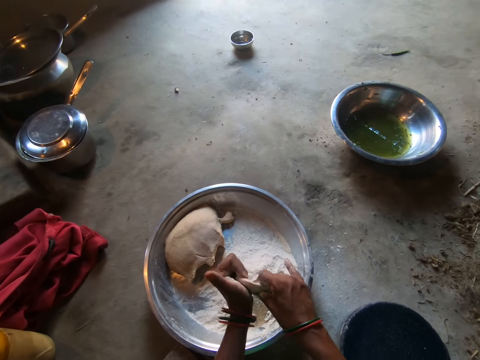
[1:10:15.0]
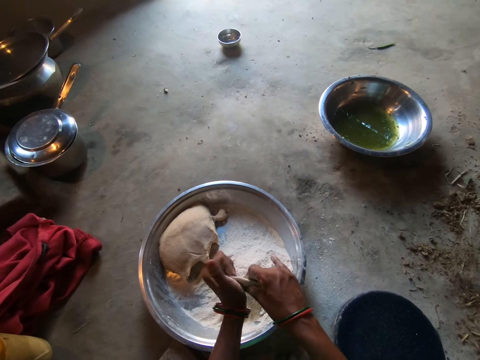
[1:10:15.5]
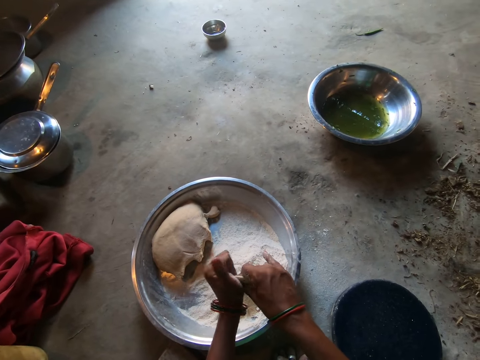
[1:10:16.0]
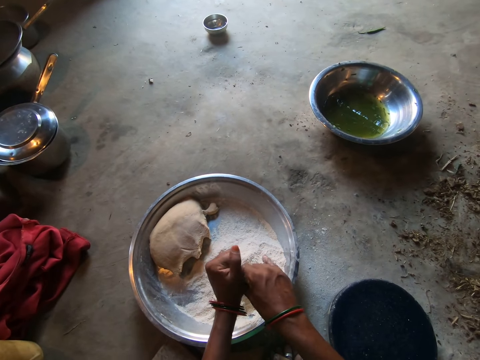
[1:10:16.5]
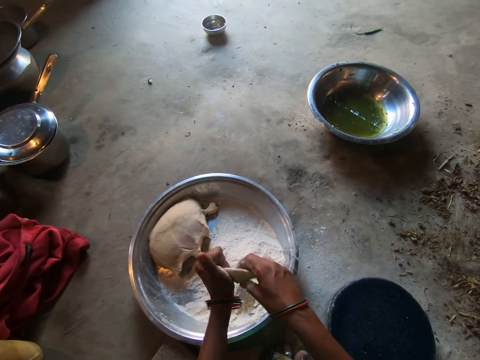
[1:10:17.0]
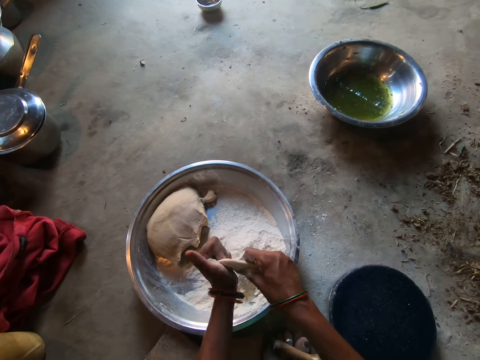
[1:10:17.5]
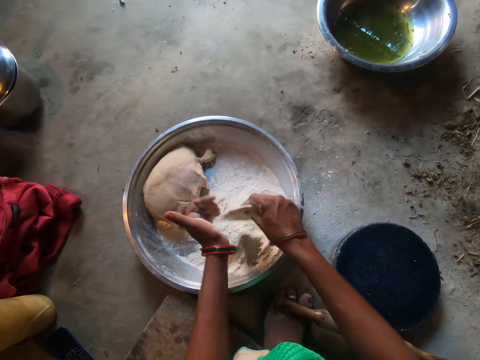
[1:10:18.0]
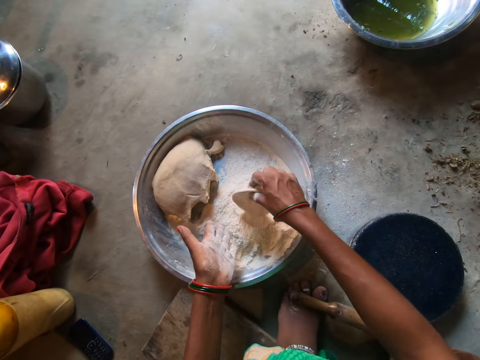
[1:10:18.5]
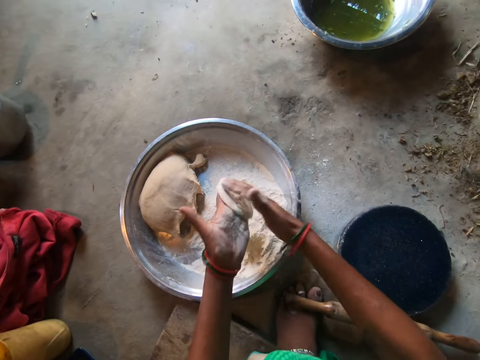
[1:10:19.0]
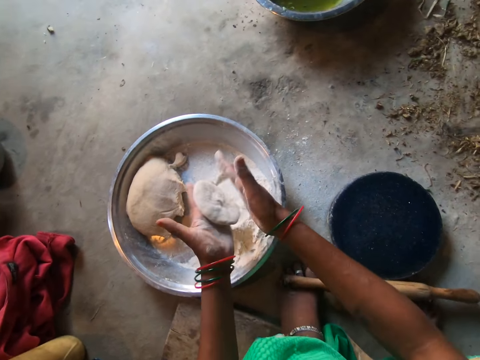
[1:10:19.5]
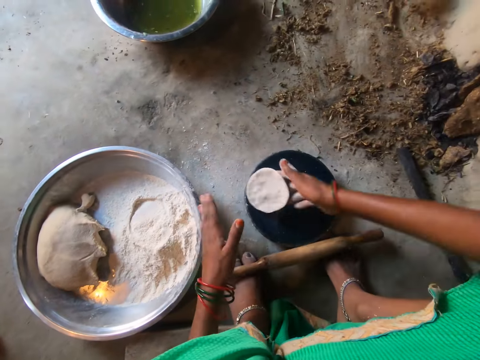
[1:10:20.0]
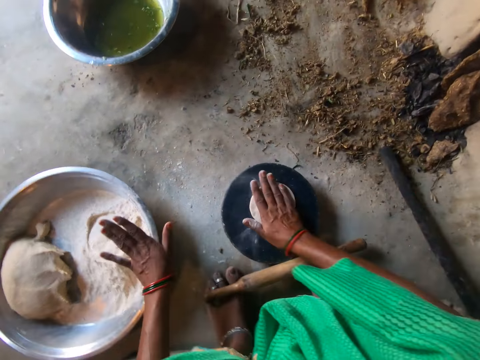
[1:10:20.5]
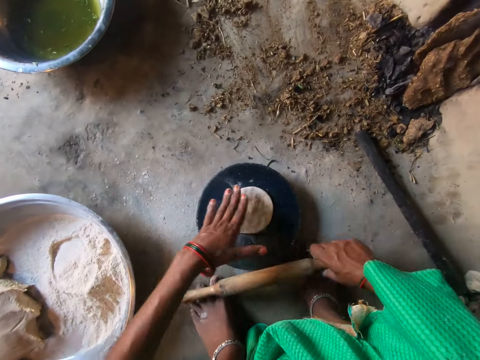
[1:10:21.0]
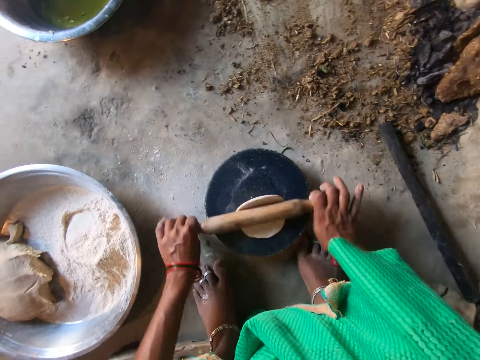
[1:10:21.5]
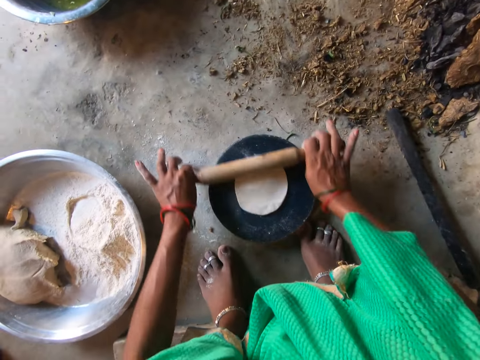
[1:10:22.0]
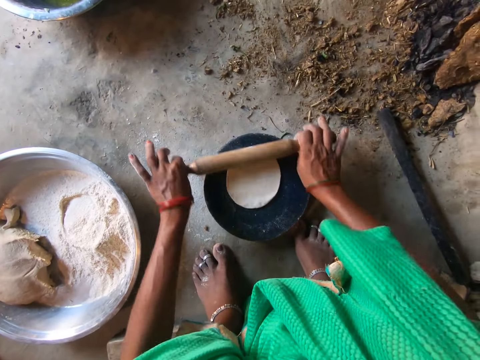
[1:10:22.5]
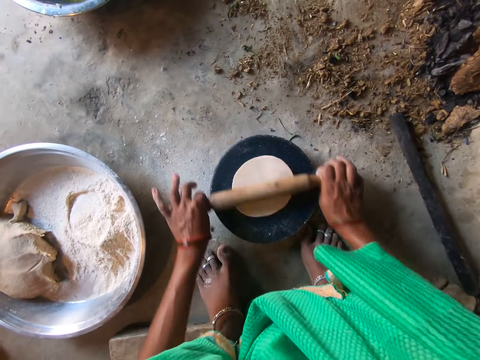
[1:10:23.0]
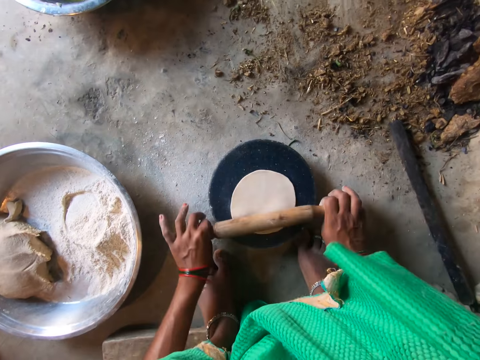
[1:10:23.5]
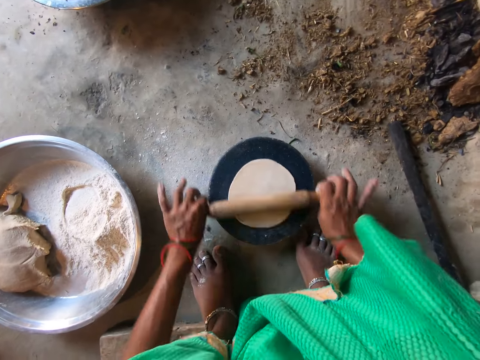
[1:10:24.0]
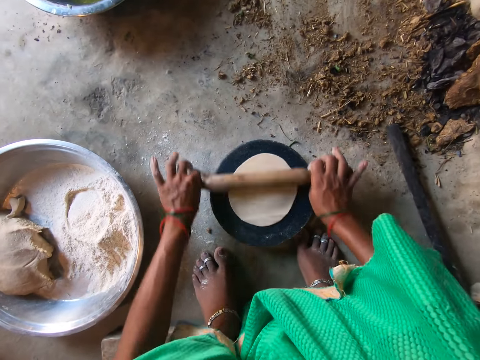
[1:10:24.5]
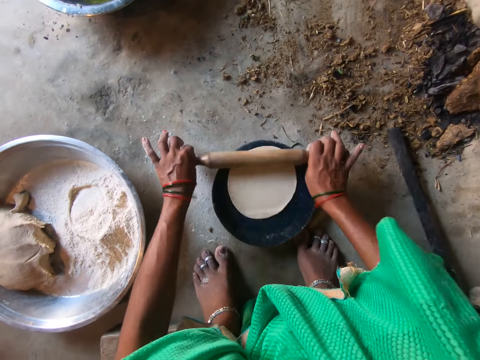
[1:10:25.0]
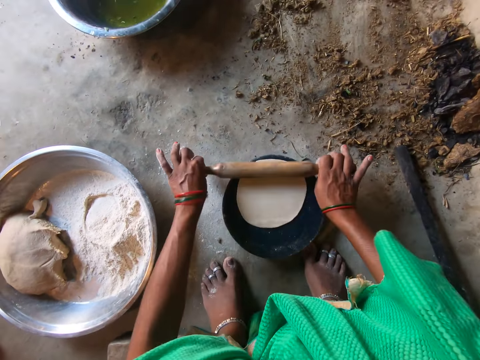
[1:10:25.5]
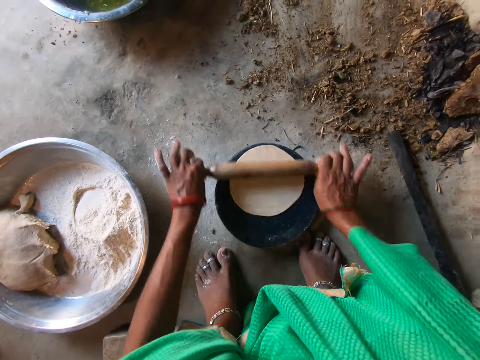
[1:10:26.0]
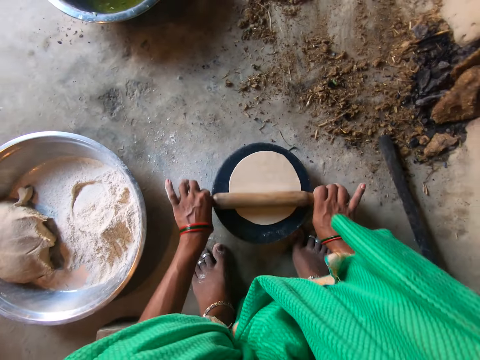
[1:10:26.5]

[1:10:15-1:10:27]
The camera wearer dips the dough in flour. They knead the dough. They hit the dough with both hands. They put the dough on the rolling wood. They hit the dough with the right hand. They roll the dough on the rolling wood with a rolling stick.

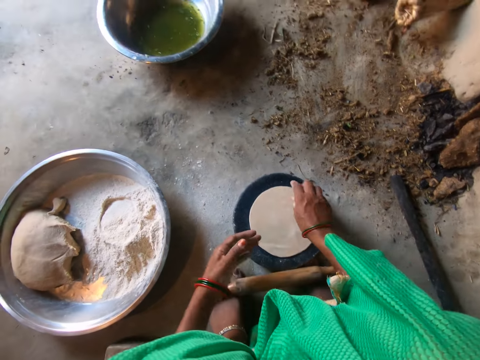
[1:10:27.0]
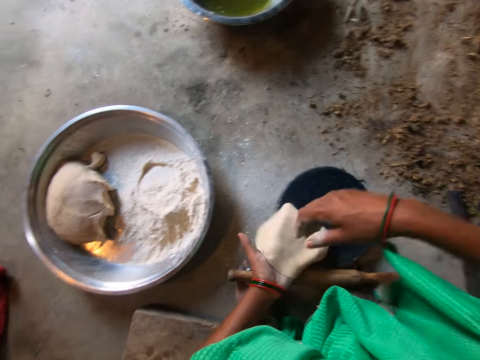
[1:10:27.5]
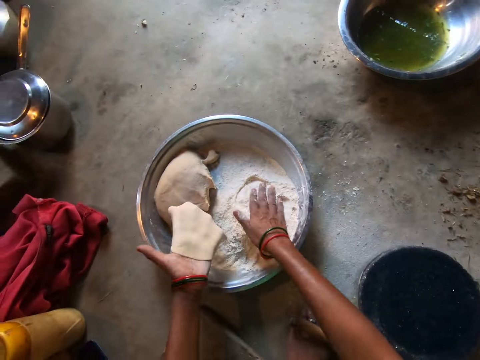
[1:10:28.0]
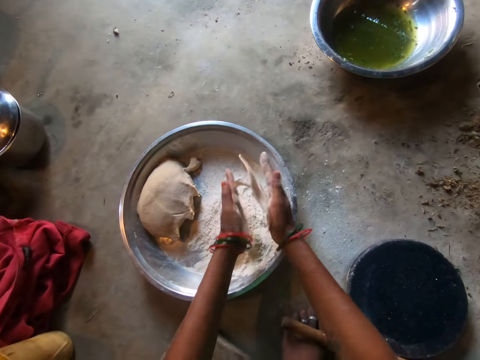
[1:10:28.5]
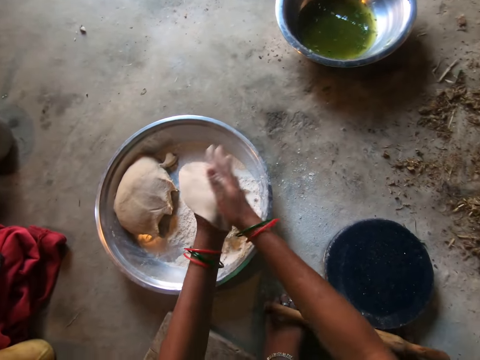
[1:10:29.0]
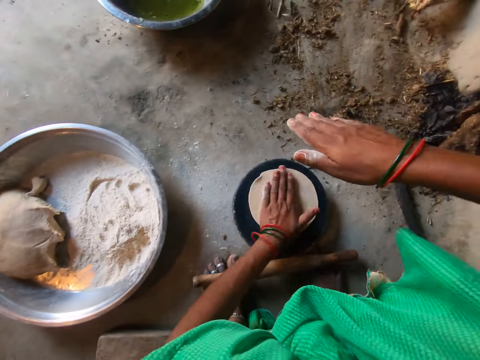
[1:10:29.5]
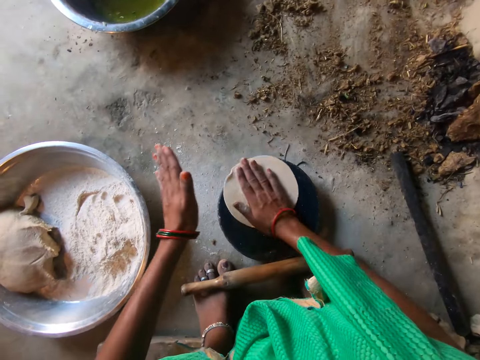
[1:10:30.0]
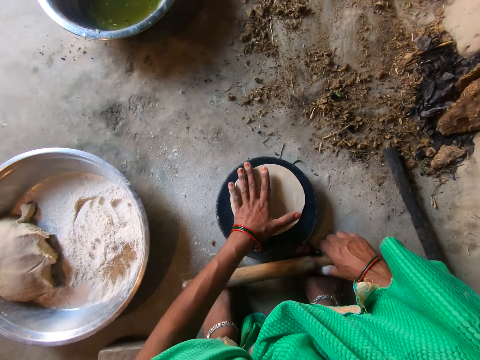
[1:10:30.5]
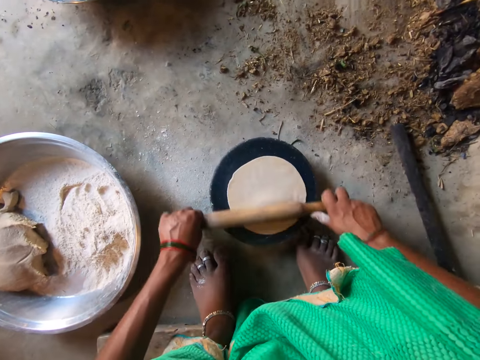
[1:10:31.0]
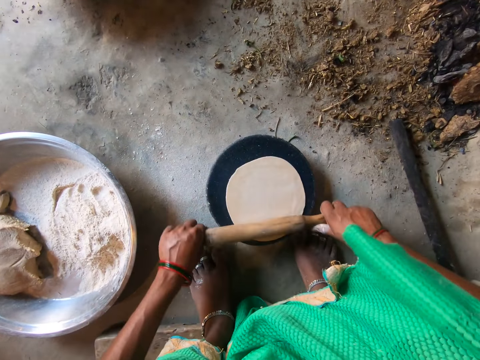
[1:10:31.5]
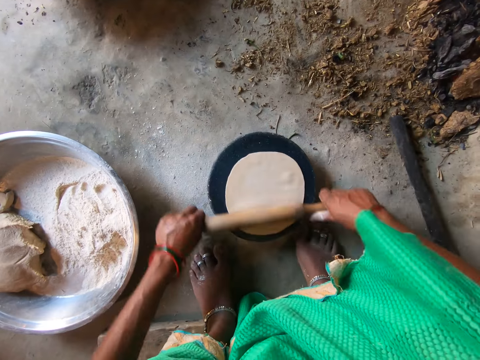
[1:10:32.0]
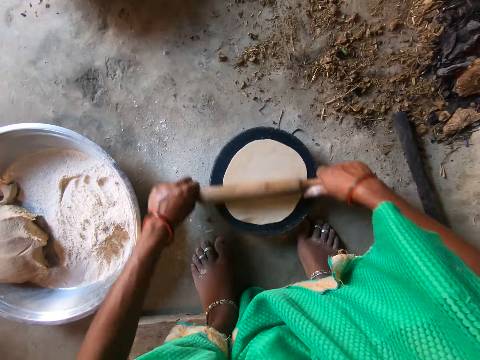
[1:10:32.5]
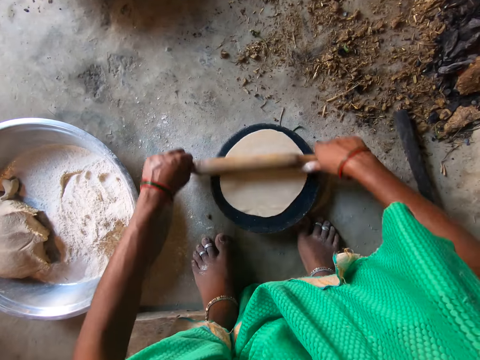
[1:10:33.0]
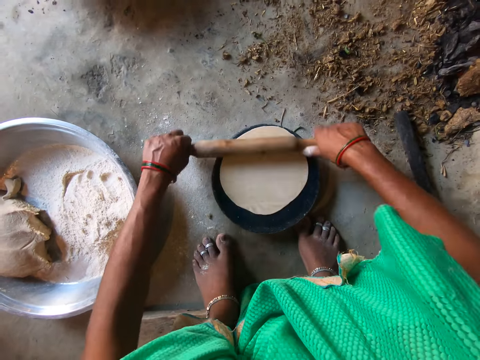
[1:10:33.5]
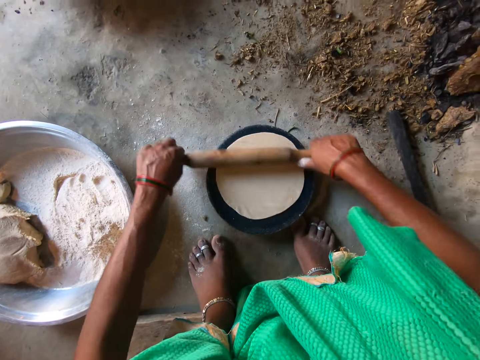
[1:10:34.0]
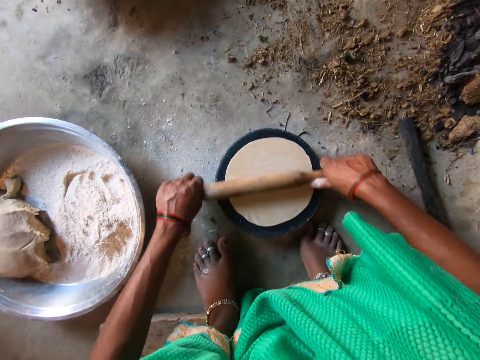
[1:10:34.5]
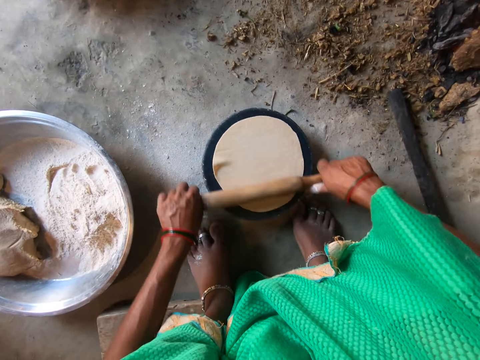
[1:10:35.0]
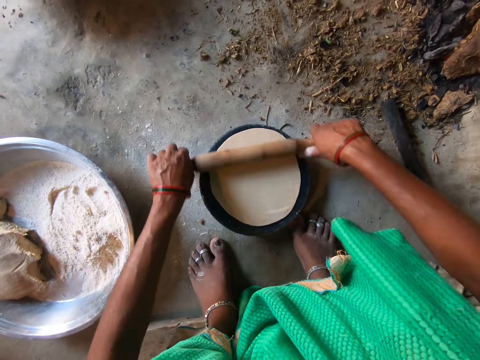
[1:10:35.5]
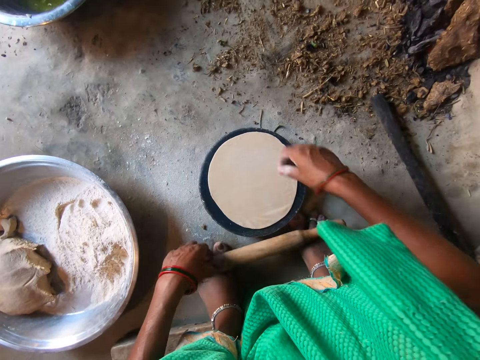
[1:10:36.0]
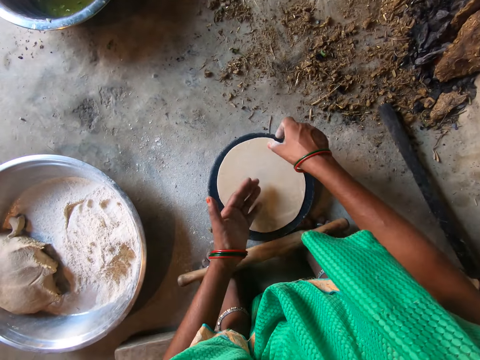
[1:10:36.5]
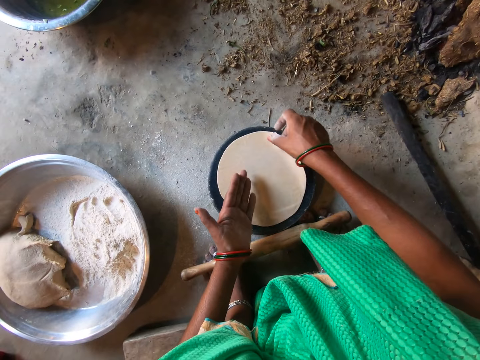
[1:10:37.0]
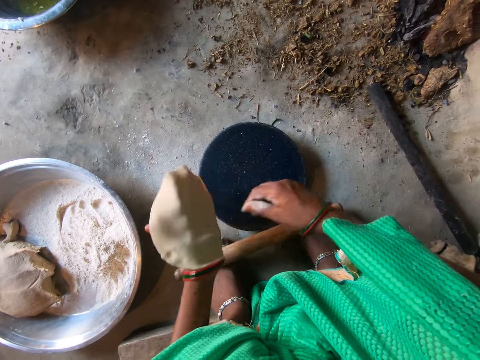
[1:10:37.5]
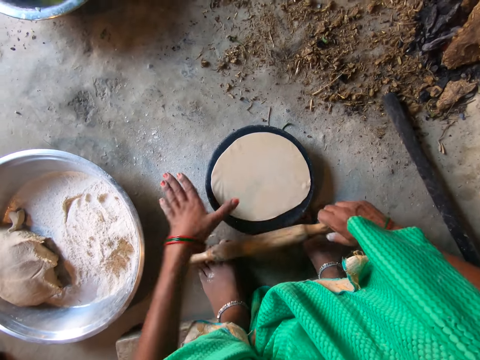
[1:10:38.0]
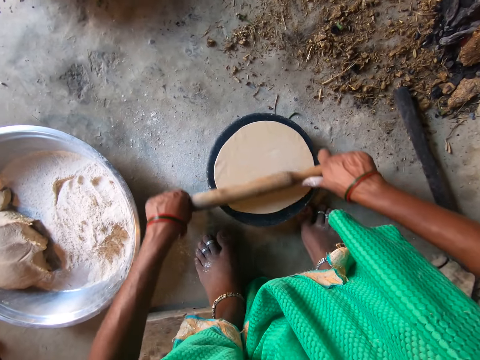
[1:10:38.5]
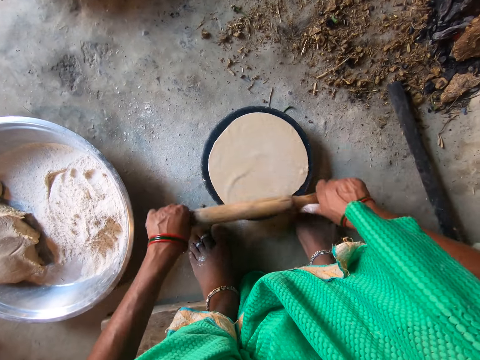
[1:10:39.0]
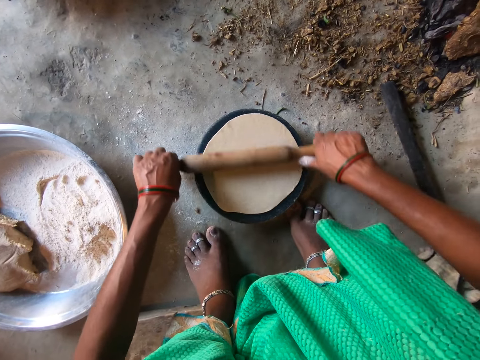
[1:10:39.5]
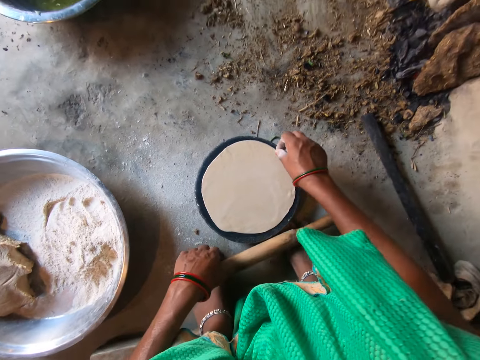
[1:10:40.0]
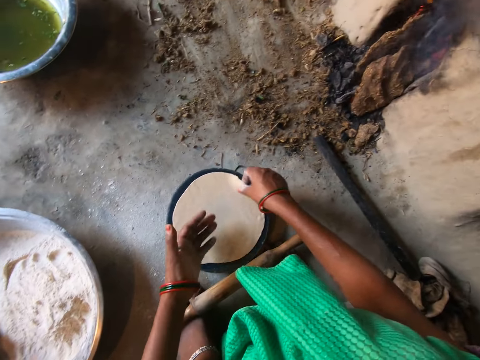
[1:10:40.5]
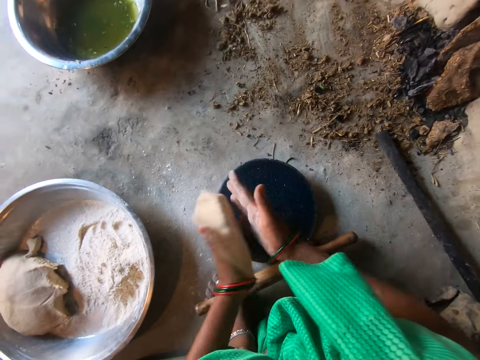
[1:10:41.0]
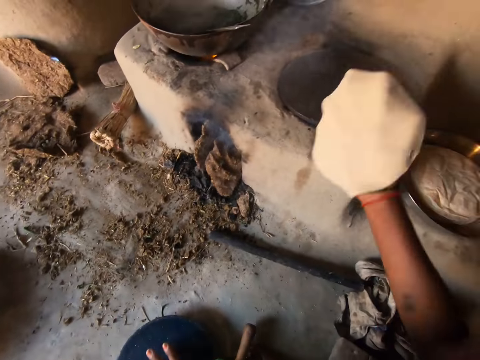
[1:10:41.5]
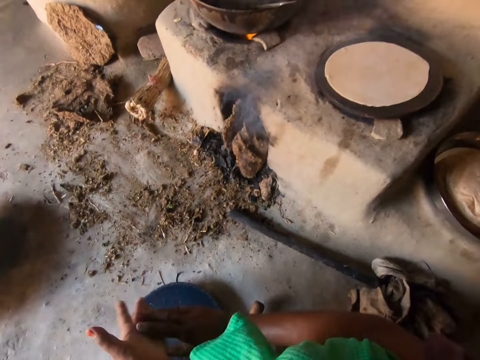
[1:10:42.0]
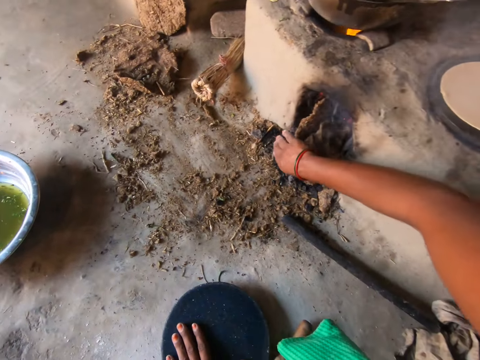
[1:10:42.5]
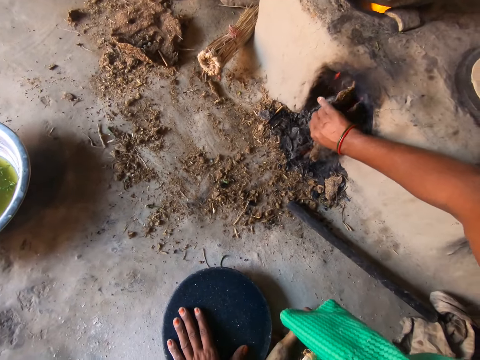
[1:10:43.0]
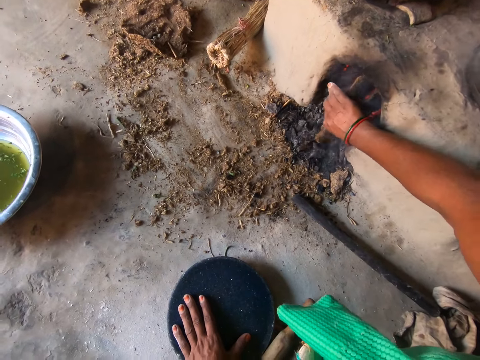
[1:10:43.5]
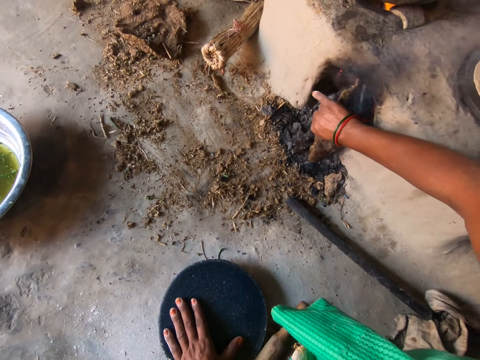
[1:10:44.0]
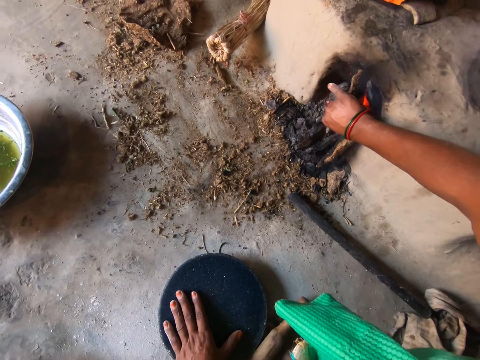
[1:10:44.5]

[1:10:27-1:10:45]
The camera wearer turns the dough. They put flour on the dough. They hold the flour. They hit the dough with both hands. They place the dough on the rolling wood. They roll the dough with the rolling stick. They pick up the dough from the rolling wood. They roll the chapati on the rolling wood. They pick up the dough from the rolling wood. They put the dough on the cooking pan. They adjust the firewood. They push the firewood in the stove.
